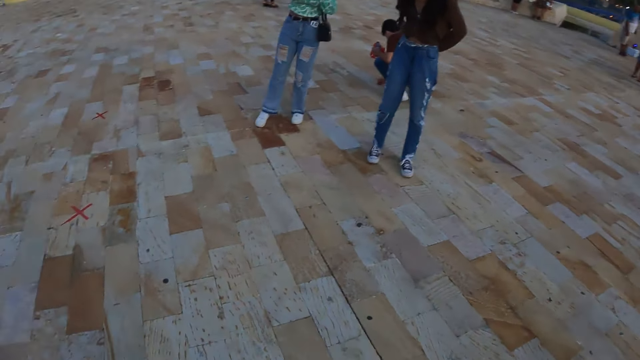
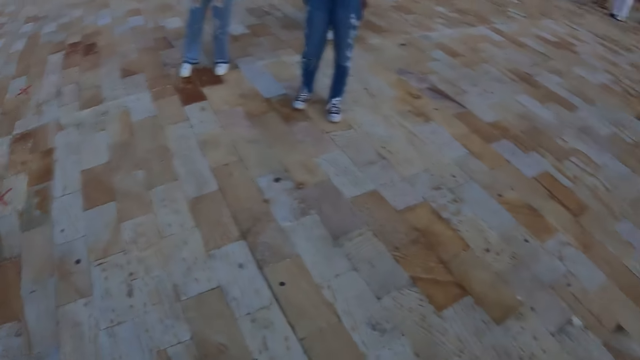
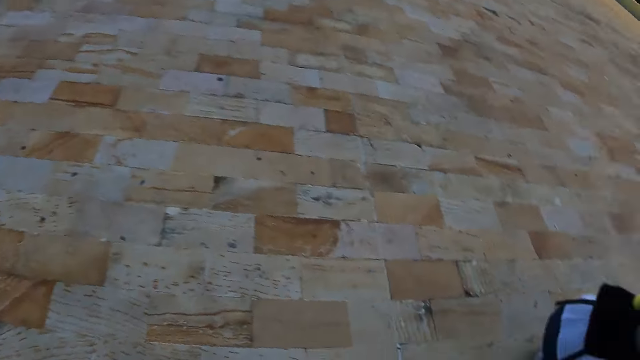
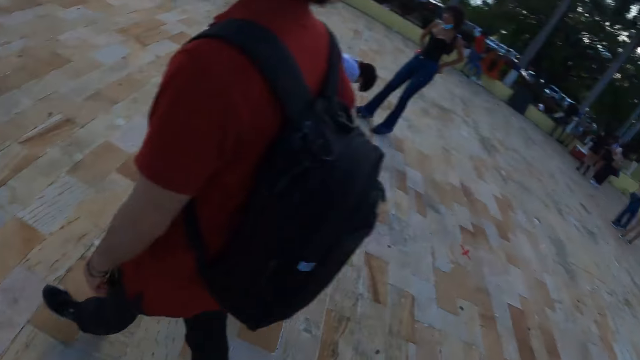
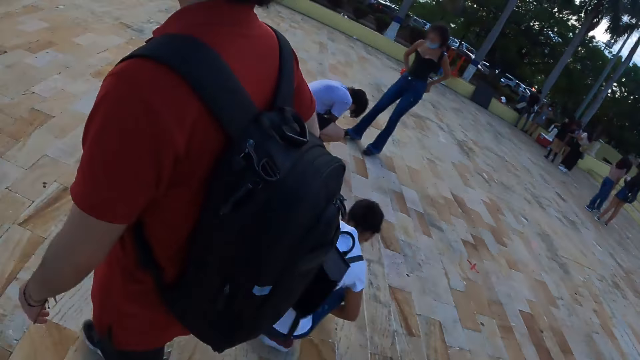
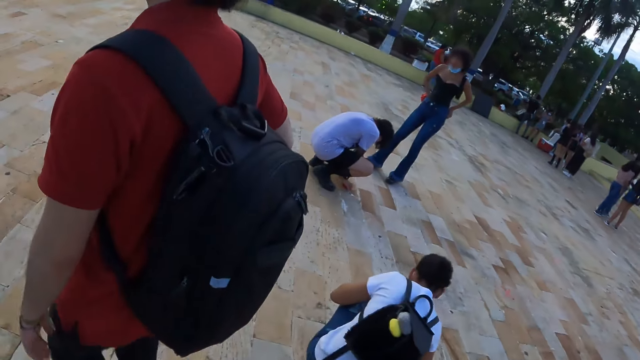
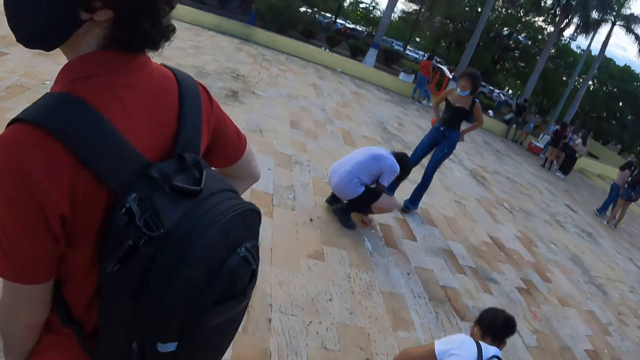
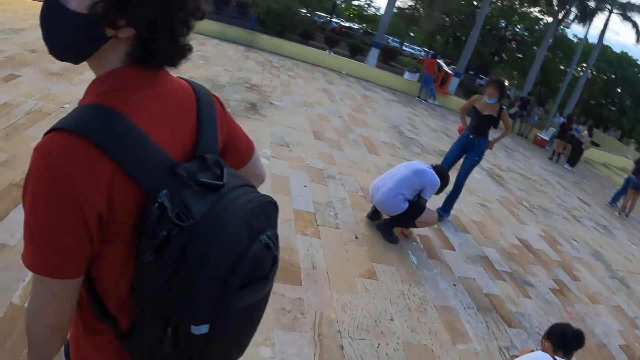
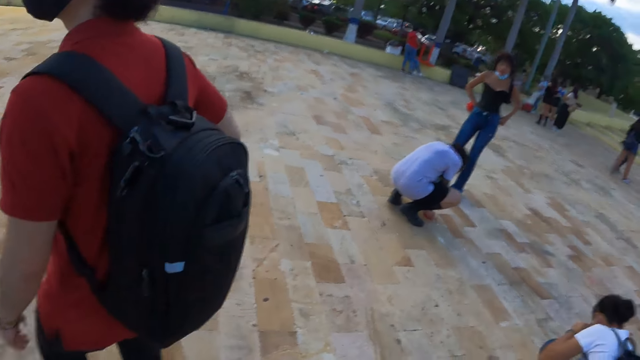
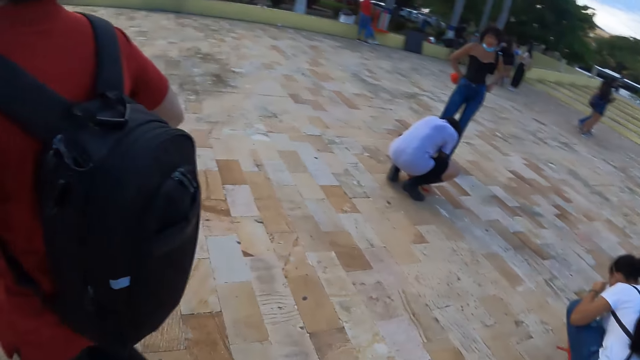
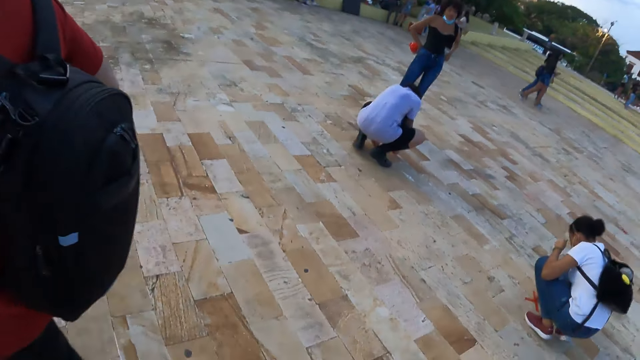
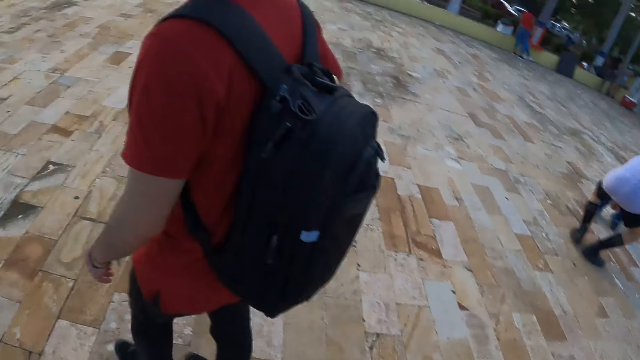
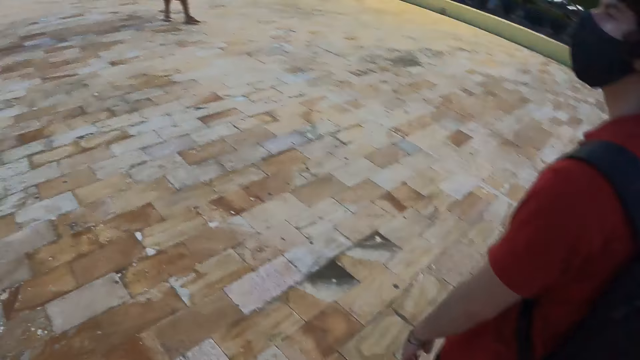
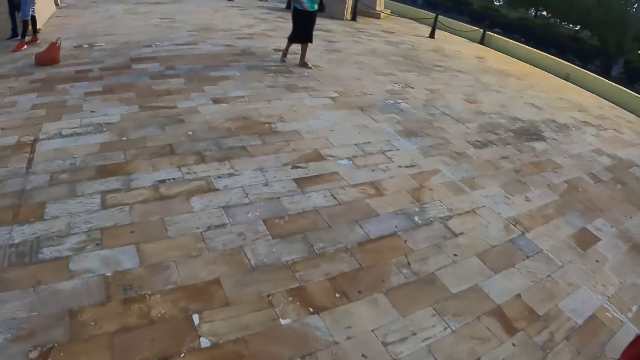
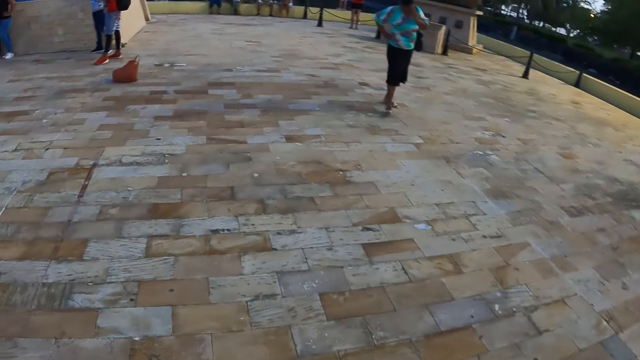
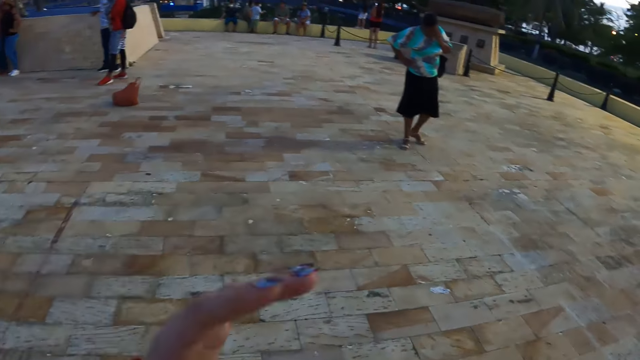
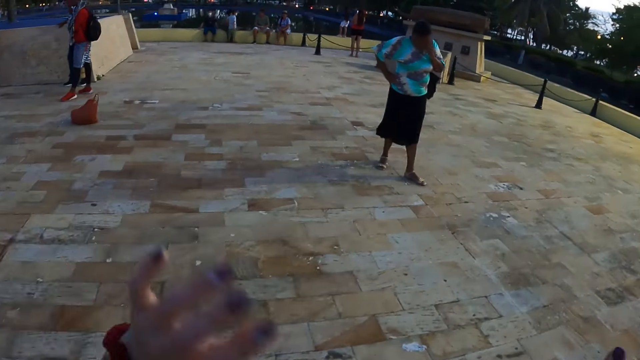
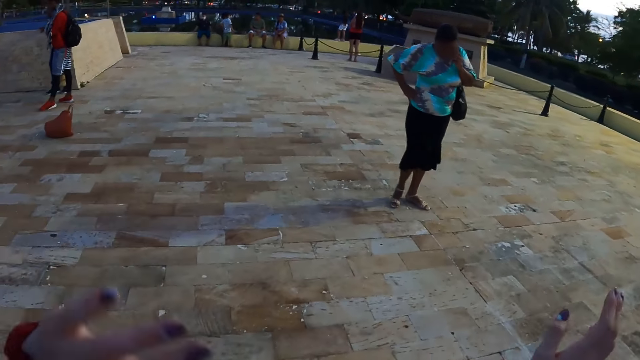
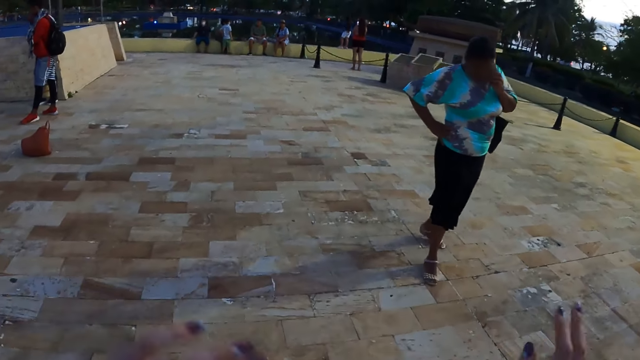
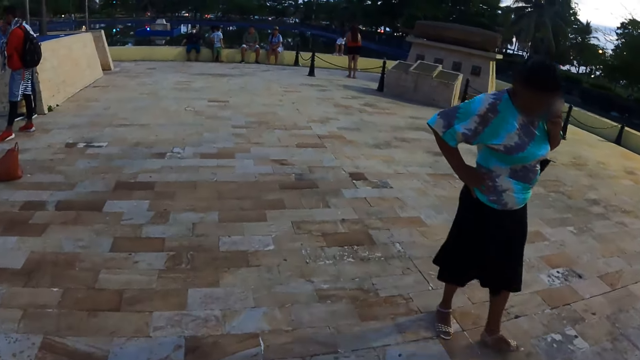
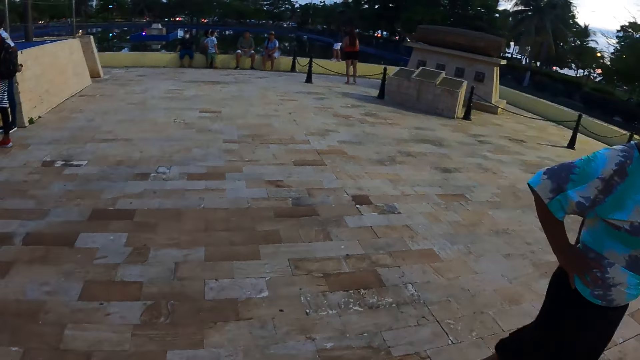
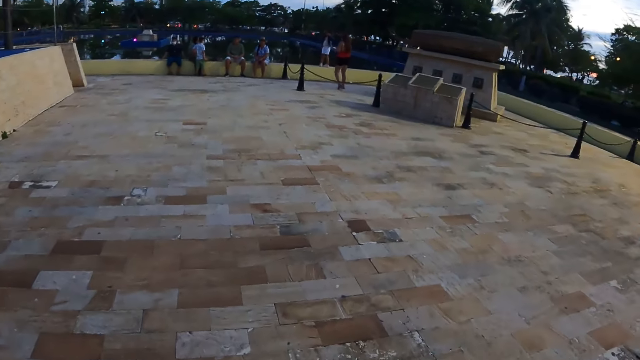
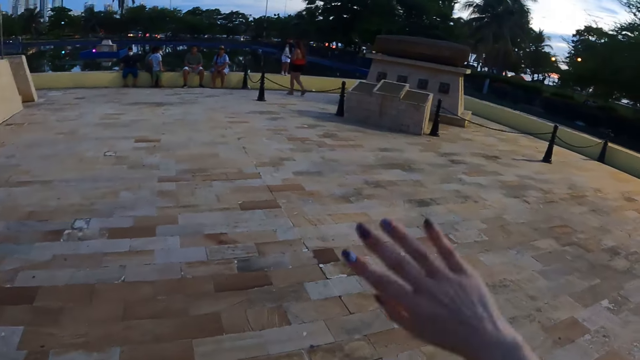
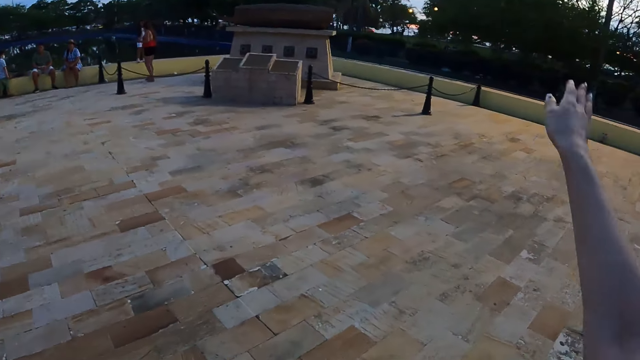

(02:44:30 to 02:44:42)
A person walks outside. The person stares outside. The camera wearer moves the hands around.

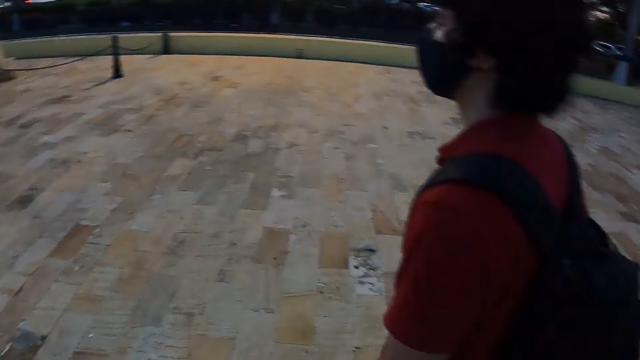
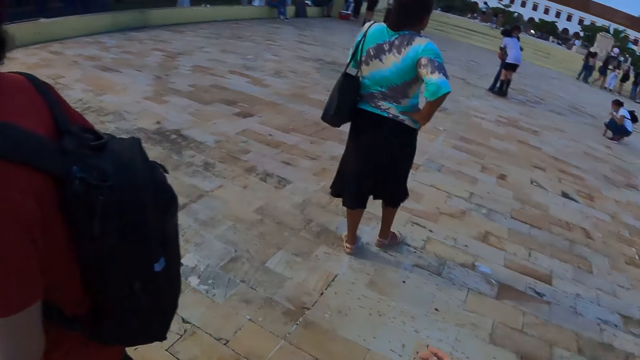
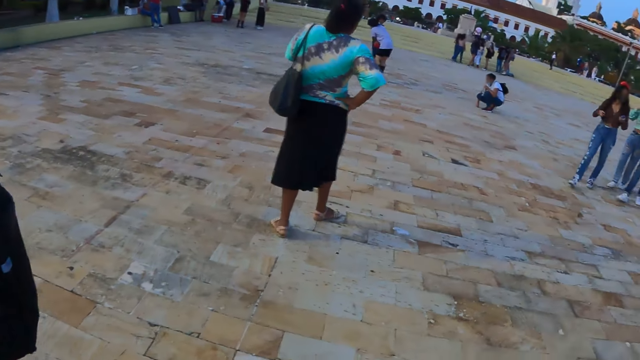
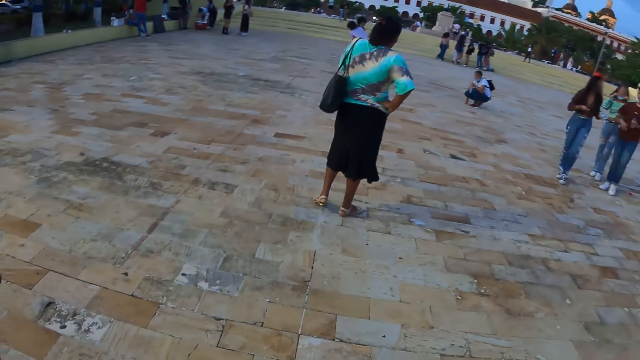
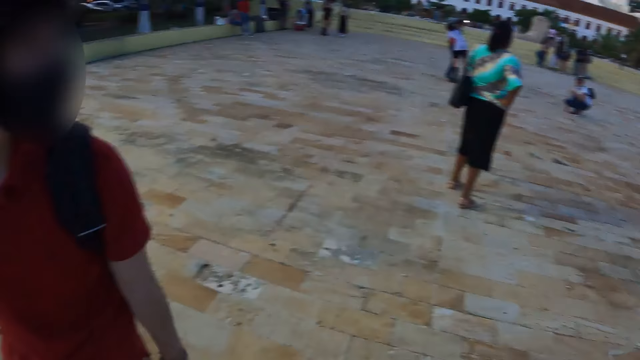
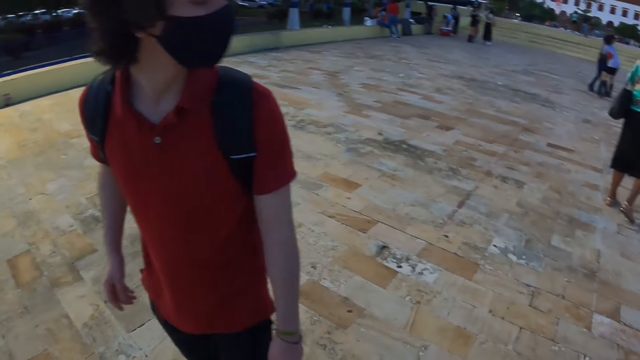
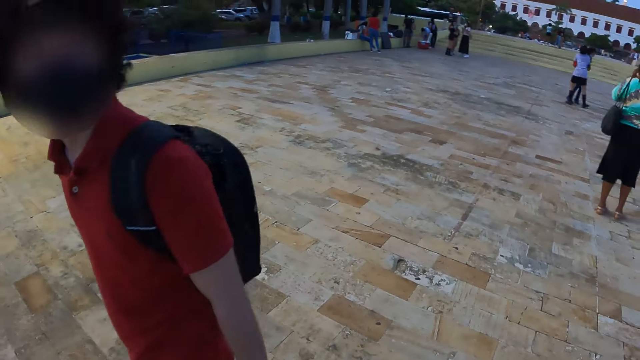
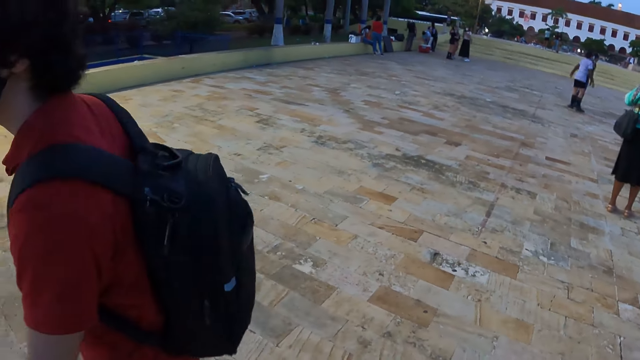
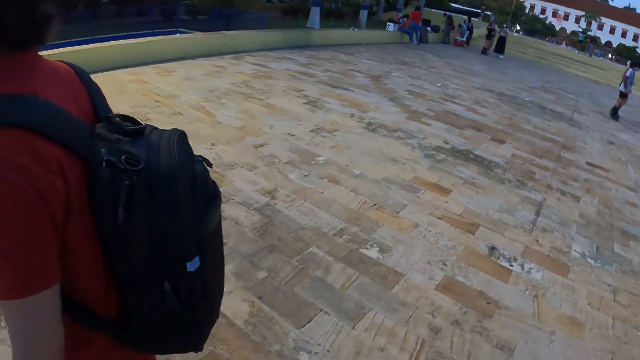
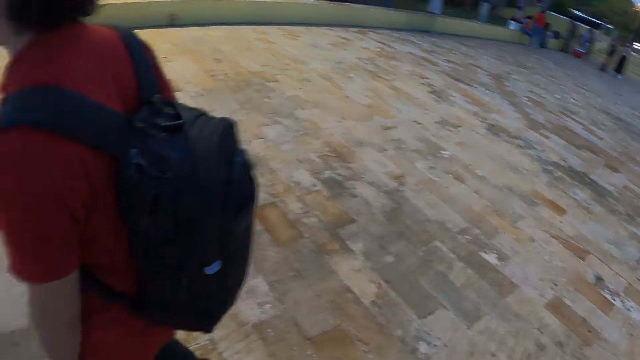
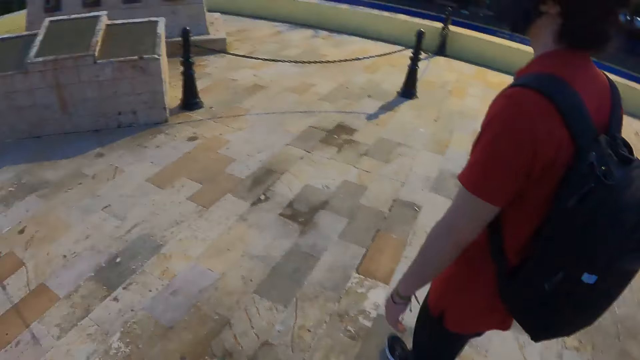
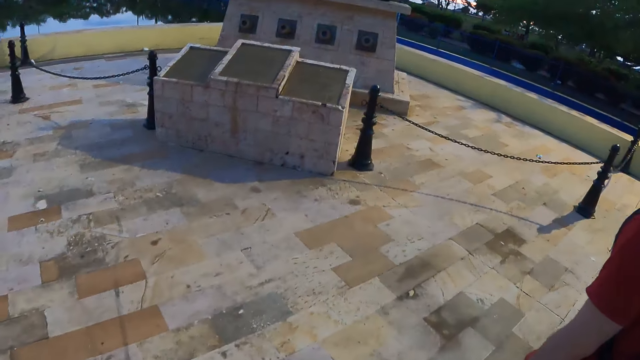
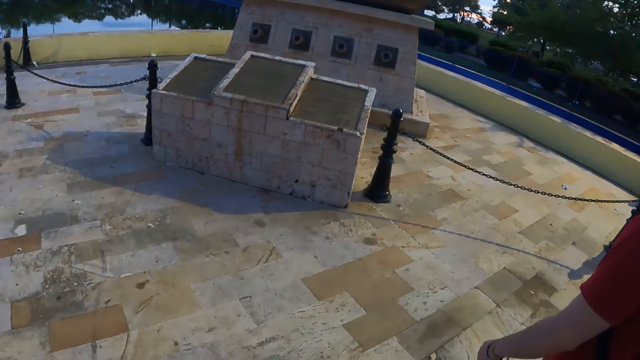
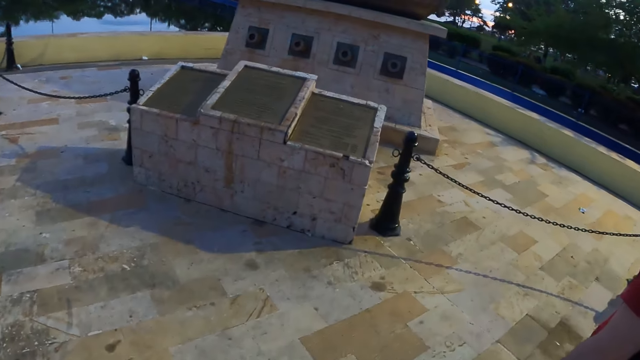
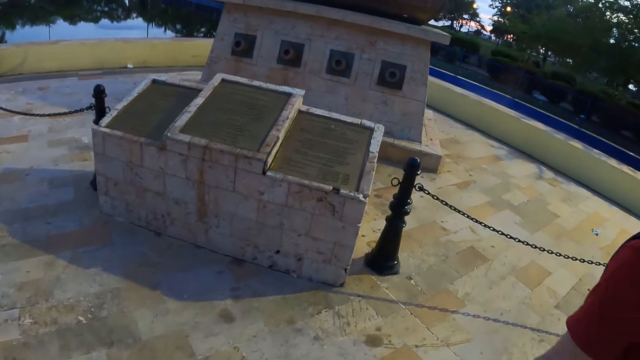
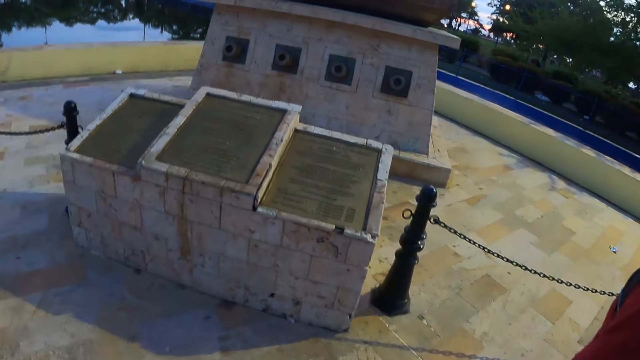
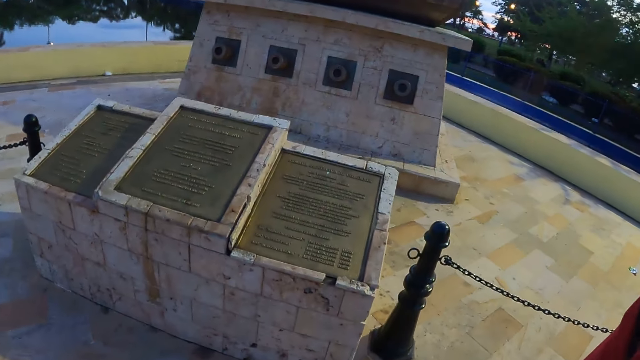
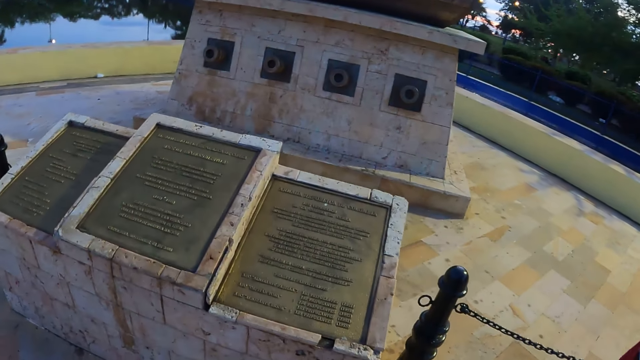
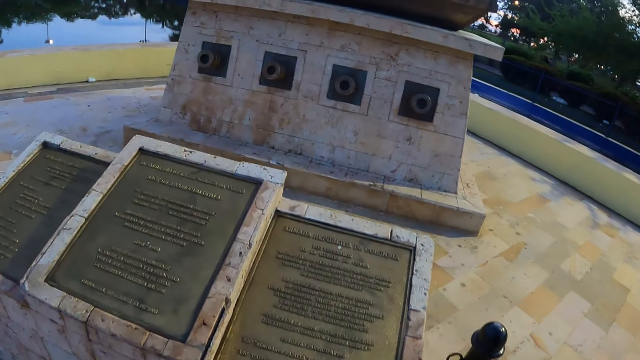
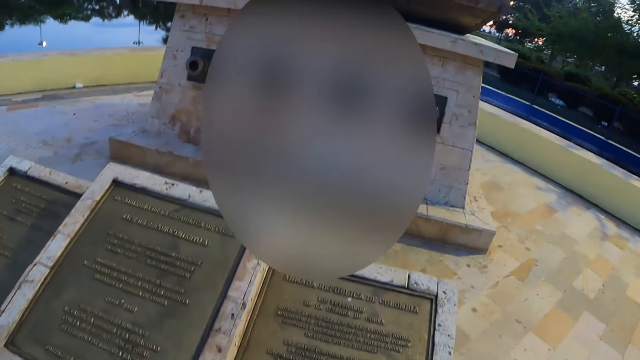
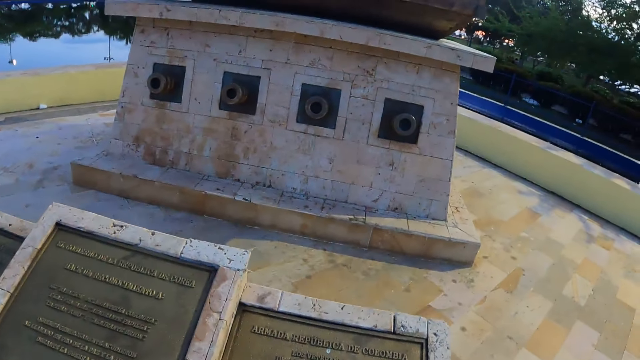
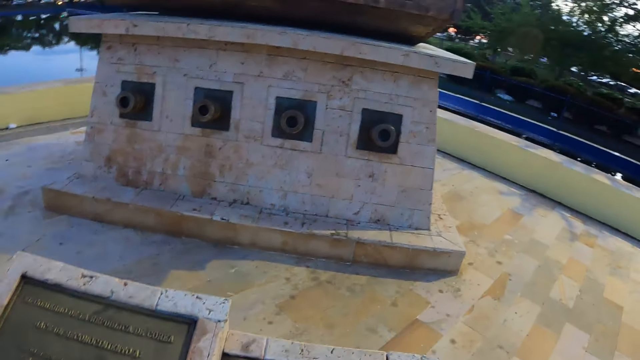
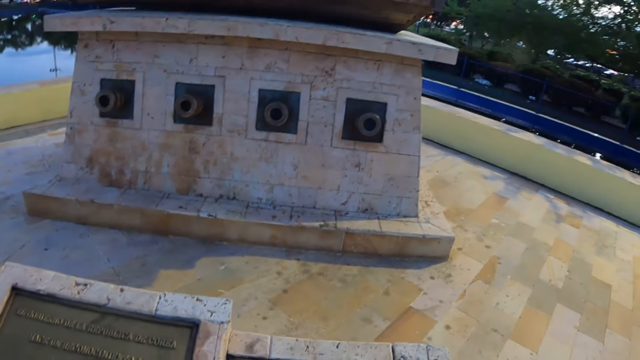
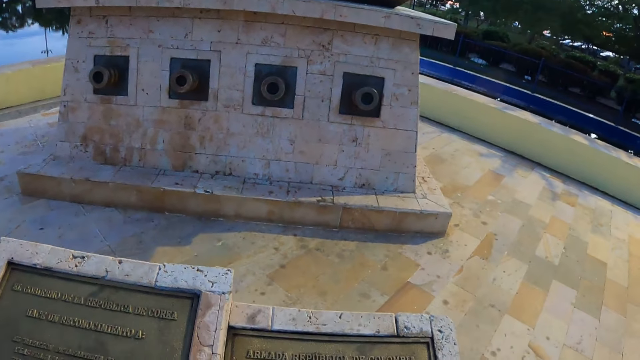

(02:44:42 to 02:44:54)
The camera wearer reads the epitaph.
